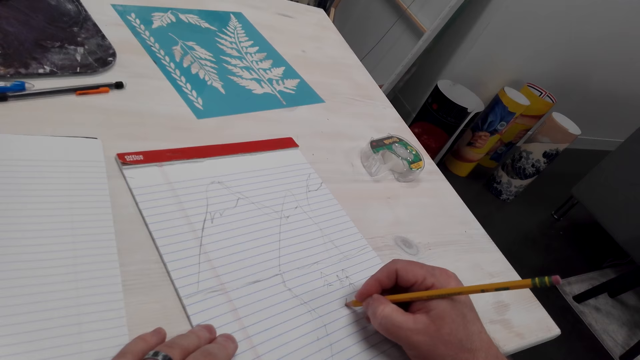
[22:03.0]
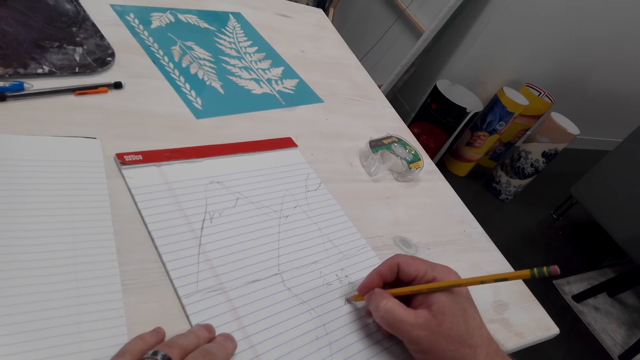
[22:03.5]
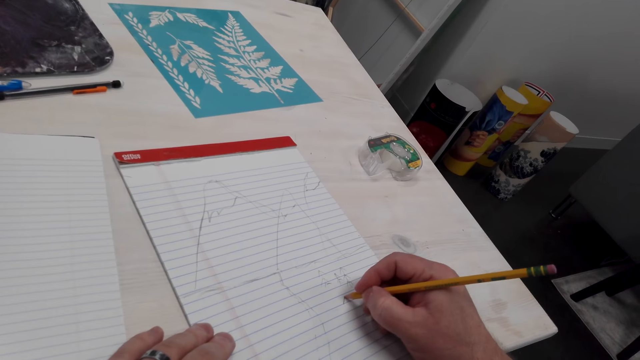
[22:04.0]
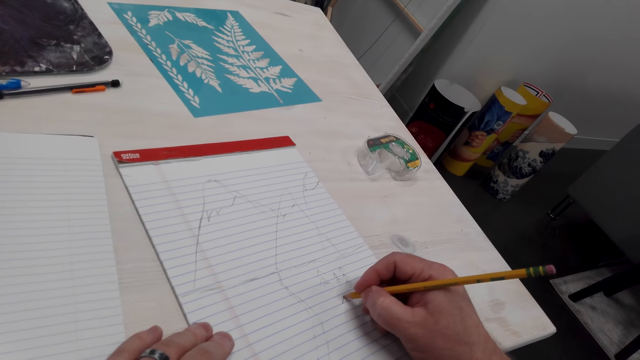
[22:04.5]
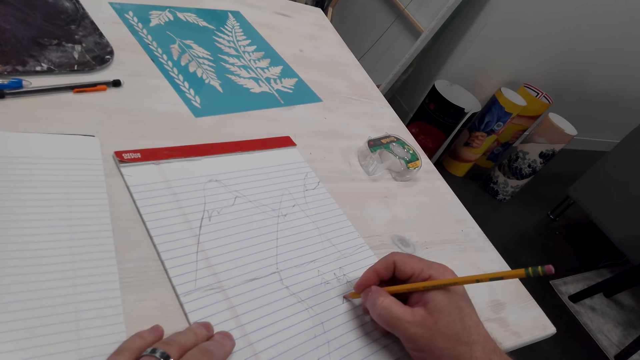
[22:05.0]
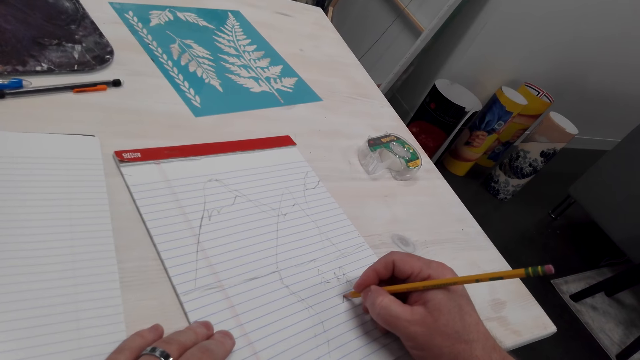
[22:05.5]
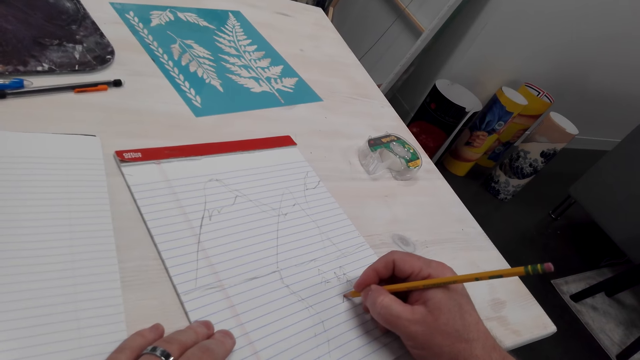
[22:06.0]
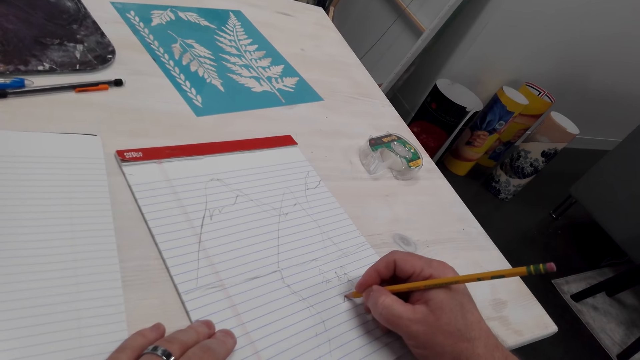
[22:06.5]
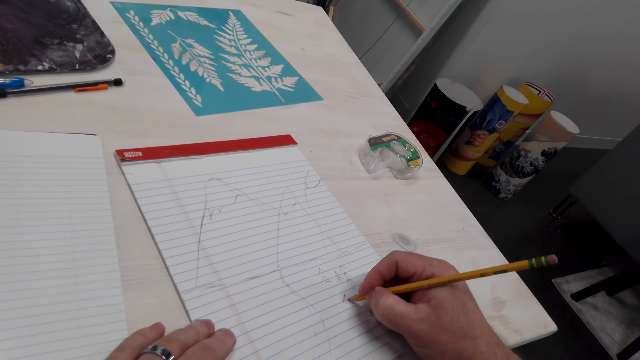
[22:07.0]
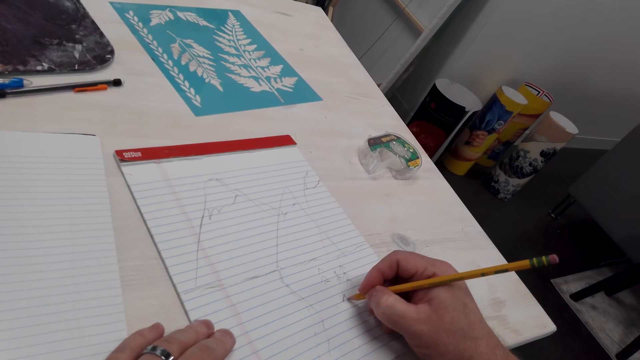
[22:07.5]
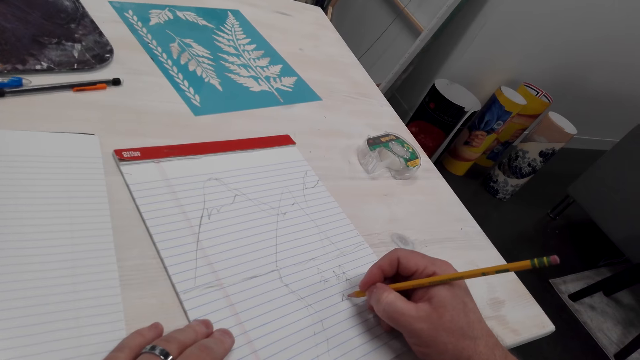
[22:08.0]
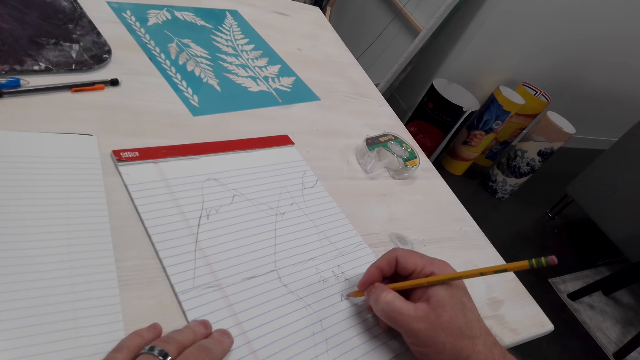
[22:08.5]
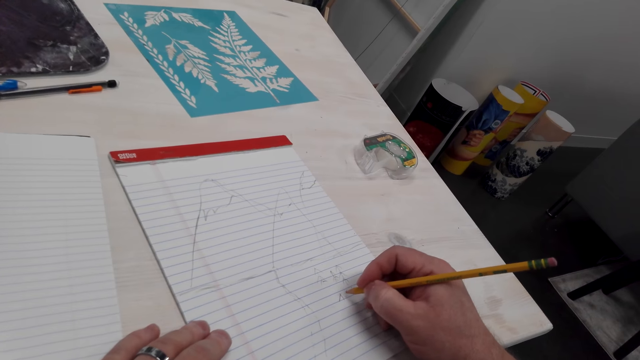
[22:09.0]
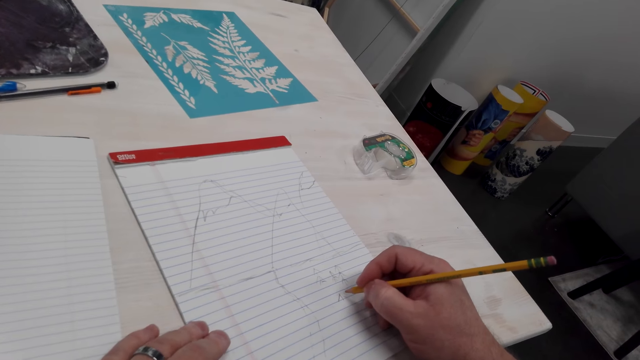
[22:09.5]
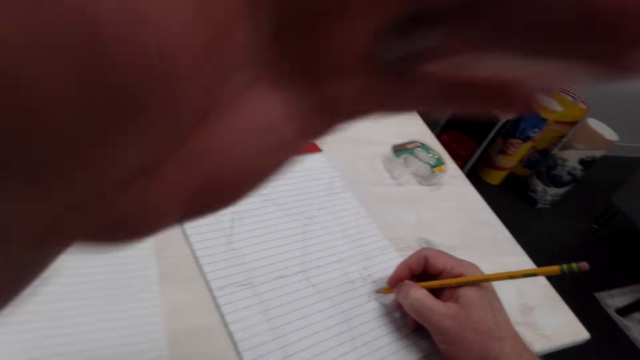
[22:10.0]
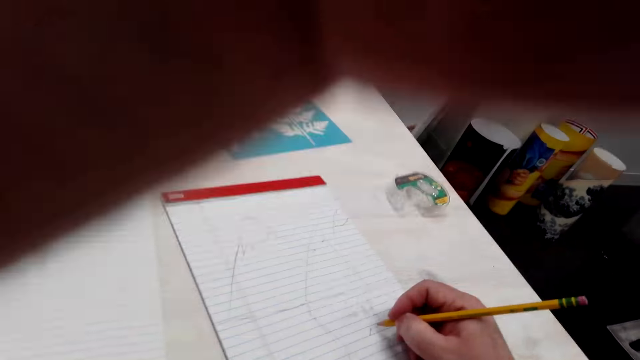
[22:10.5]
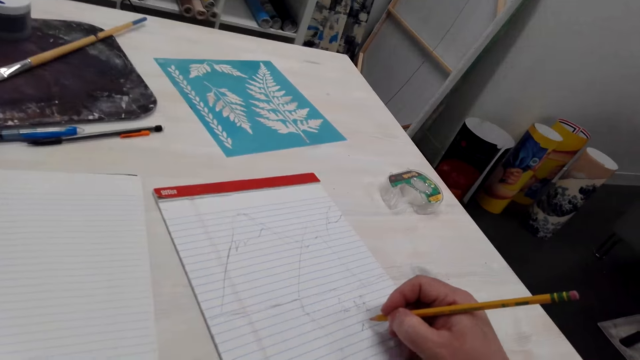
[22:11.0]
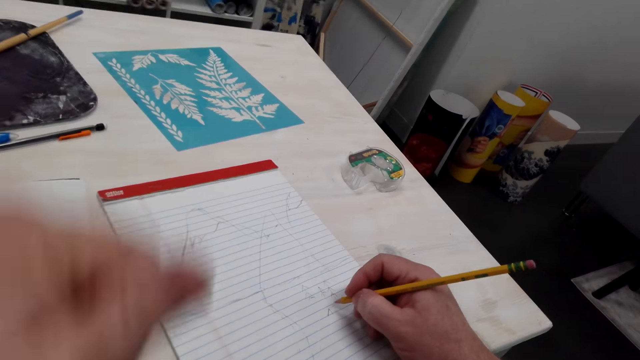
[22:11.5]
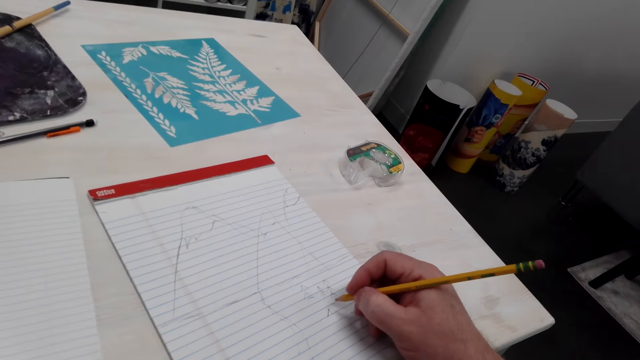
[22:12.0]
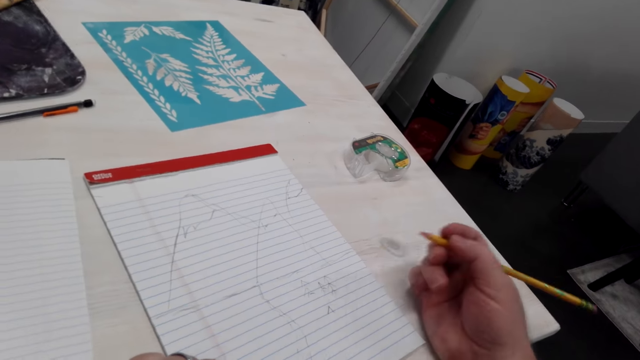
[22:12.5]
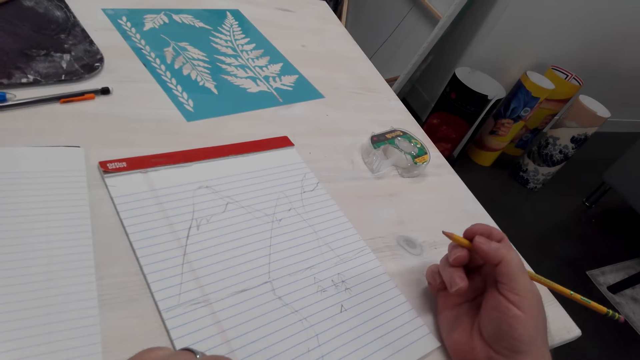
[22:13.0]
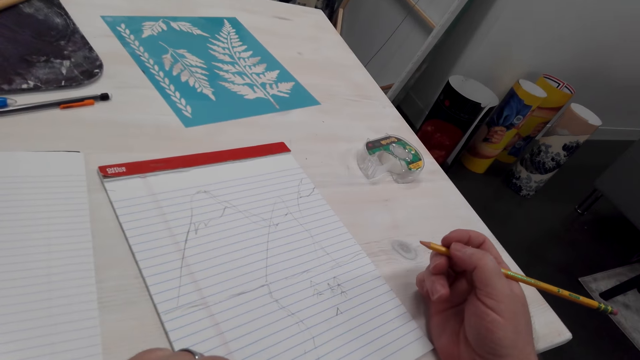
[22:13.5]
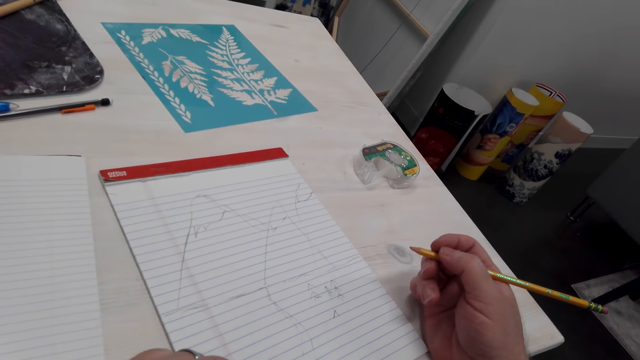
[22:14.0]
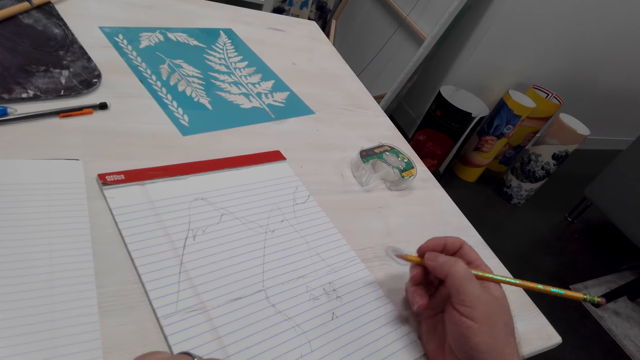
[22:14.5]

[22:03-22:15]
The camera wearer looks at the drawing. They lift the left hand. They hold the camera and adjust the camera. They drop the left hand. They look at the drawing.

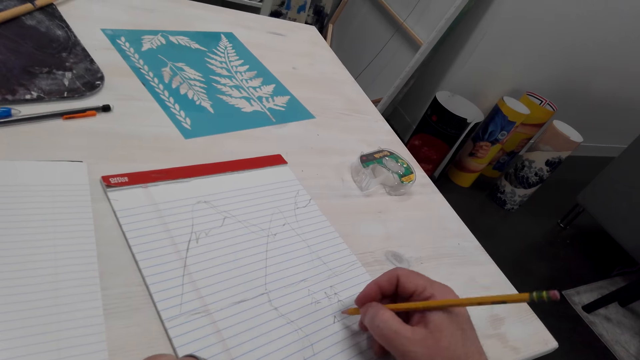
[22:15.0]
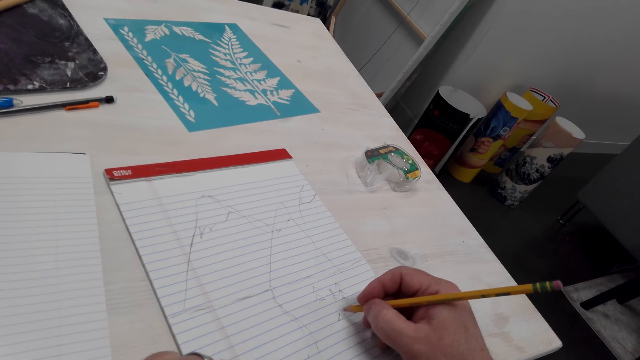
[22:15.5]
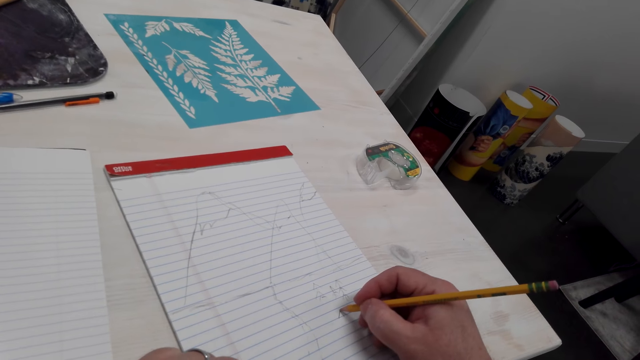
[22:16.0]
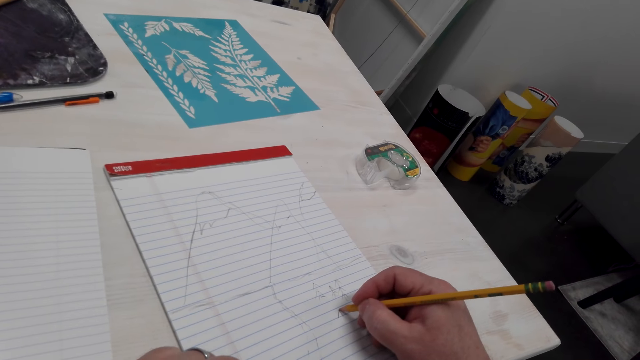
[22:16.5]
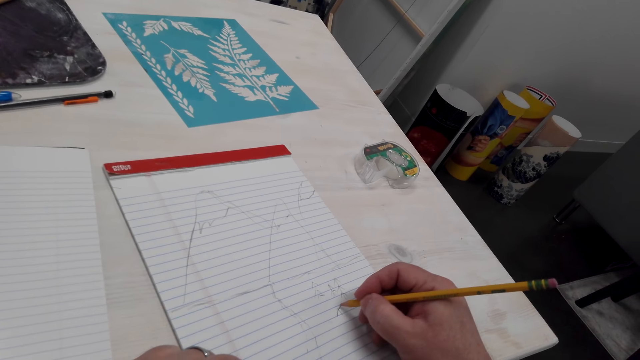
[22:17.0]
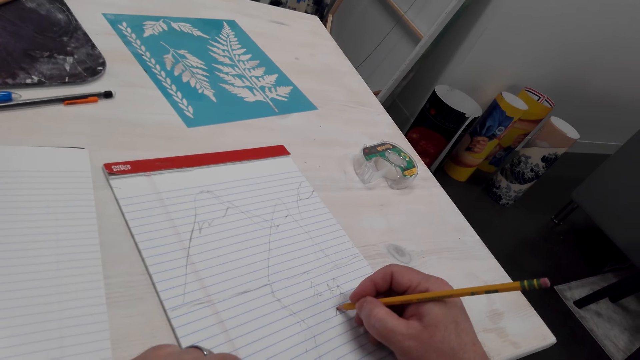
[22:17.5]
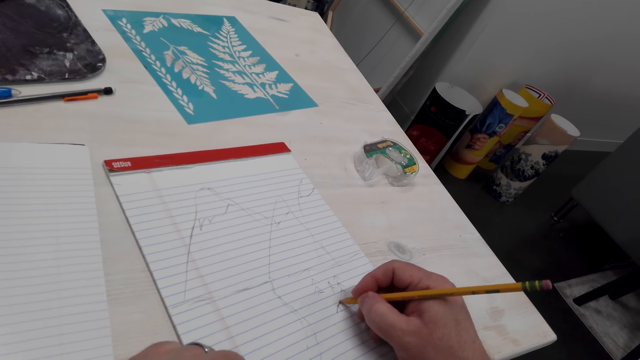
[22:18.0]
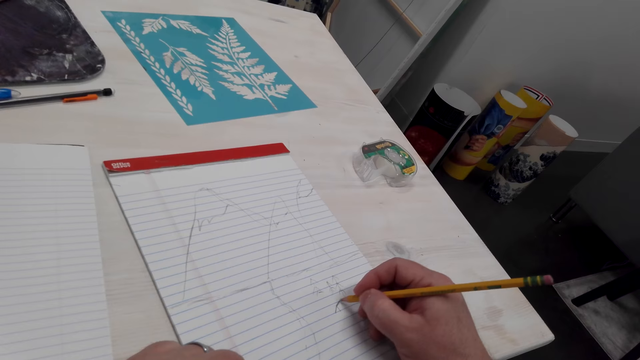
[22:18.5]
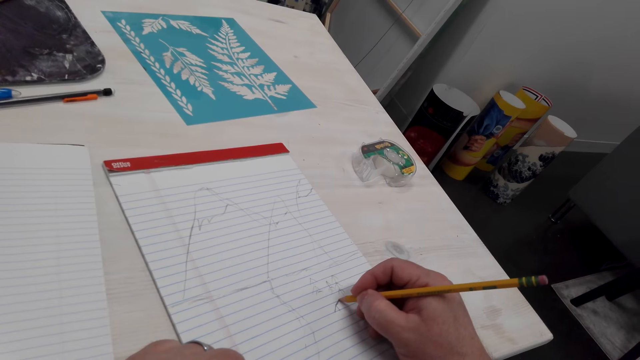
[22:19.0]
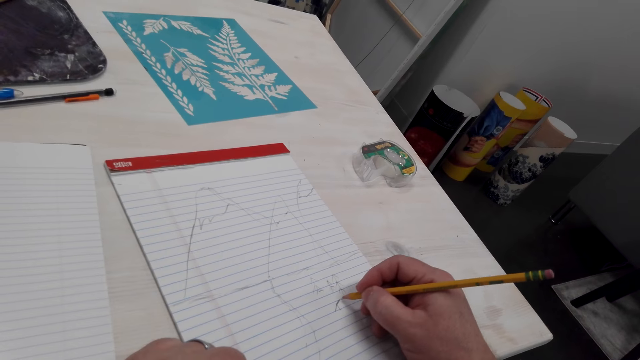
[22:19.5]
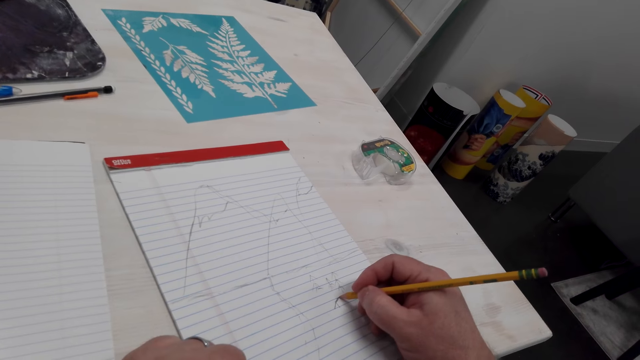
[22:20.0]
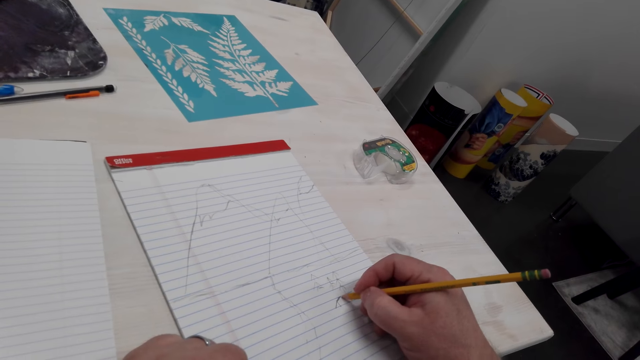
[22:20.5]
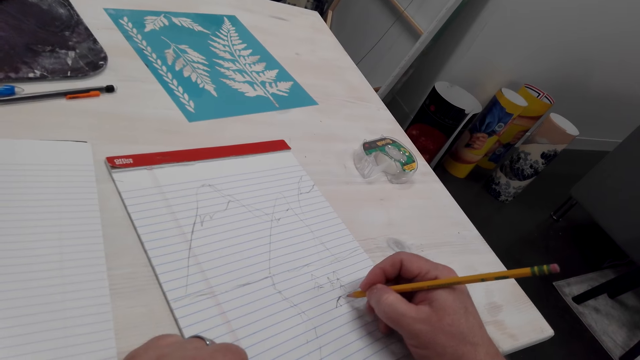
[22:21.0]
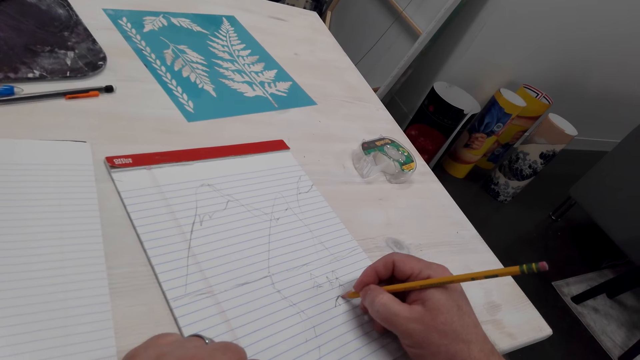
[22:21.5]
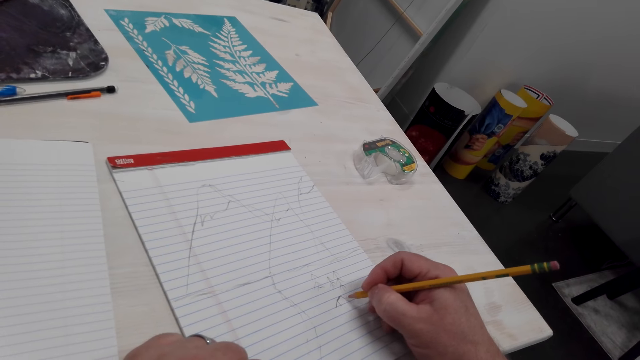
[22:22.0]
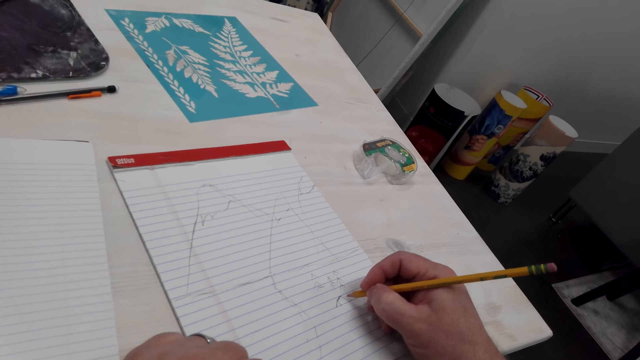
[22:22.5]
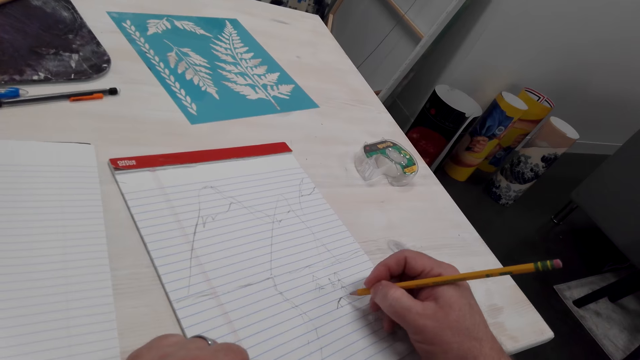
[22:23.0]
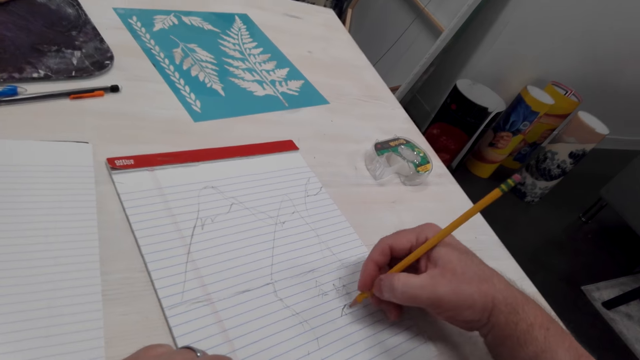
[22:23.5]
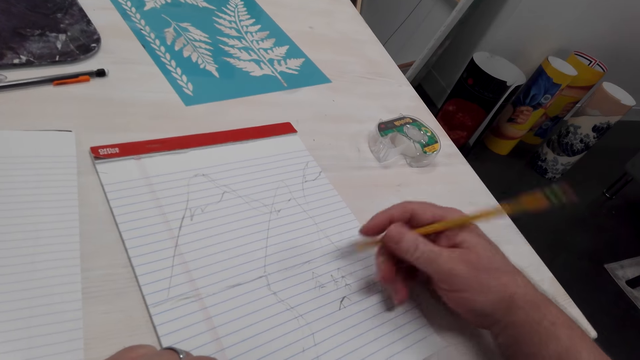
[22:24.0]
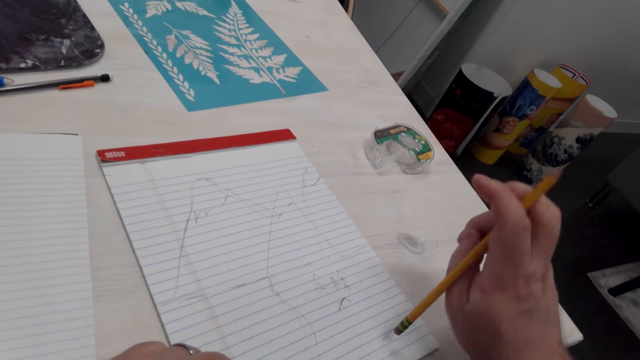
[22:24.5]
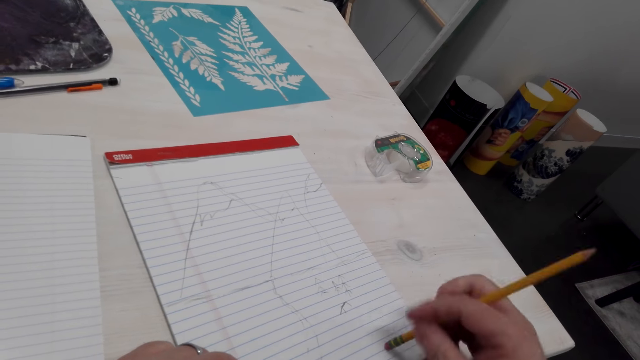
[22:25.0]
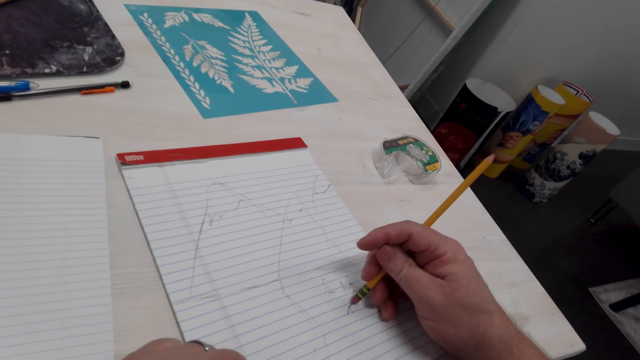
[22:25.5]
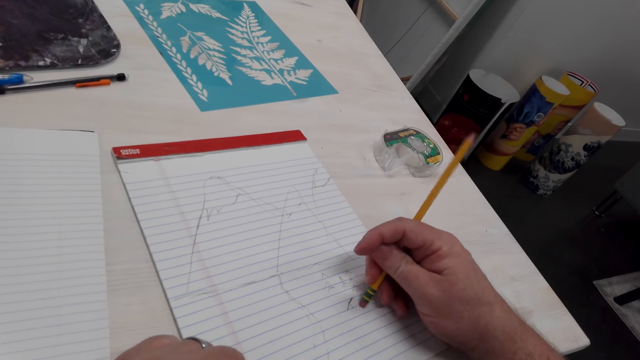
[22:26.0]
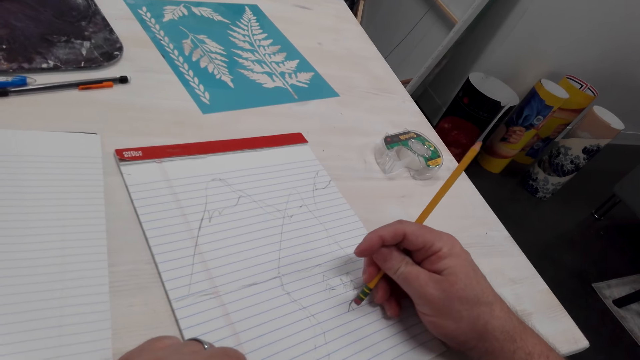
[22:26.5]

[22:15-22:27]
The camera wearer moves the pencil. They draw on a book with the pencil. They flip the pencil and move the pencil. They rub the drawing with a rubber.
